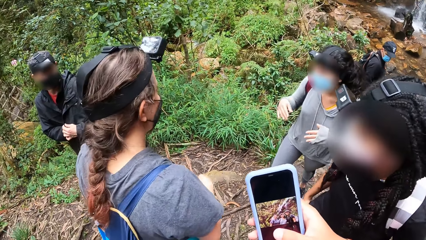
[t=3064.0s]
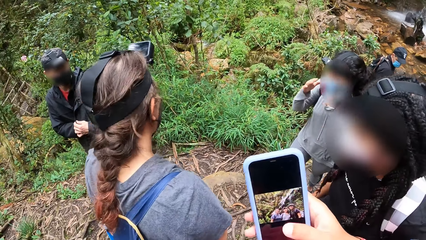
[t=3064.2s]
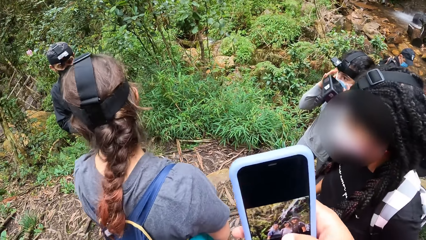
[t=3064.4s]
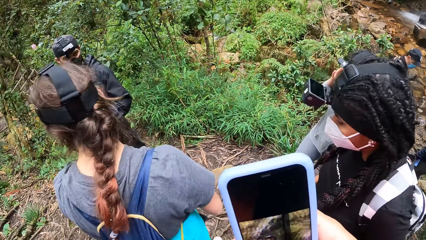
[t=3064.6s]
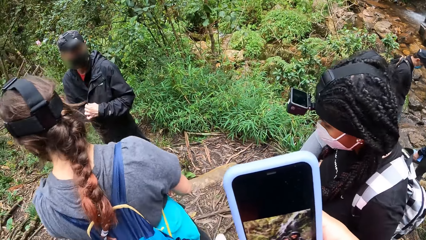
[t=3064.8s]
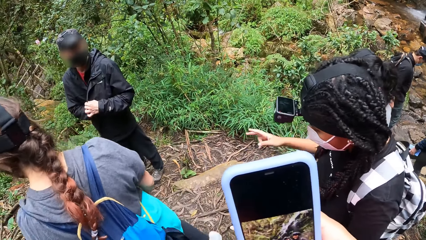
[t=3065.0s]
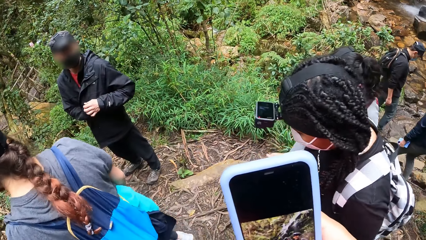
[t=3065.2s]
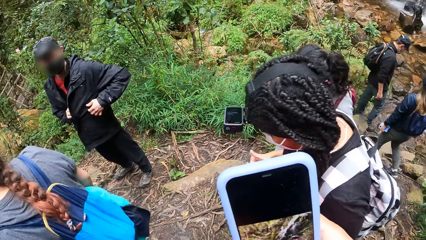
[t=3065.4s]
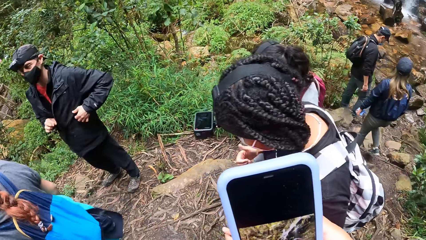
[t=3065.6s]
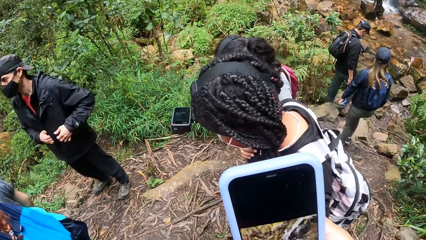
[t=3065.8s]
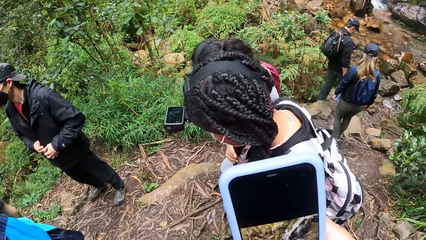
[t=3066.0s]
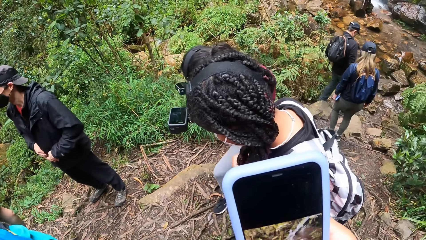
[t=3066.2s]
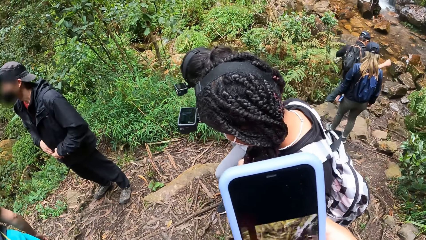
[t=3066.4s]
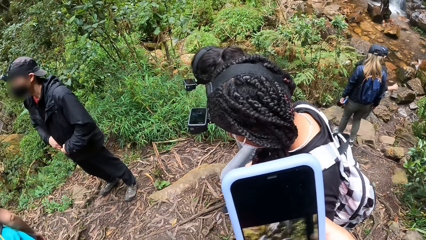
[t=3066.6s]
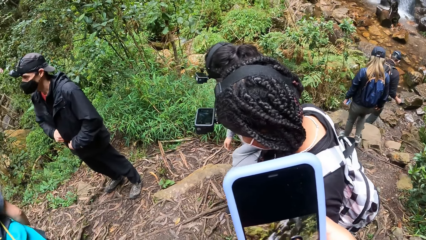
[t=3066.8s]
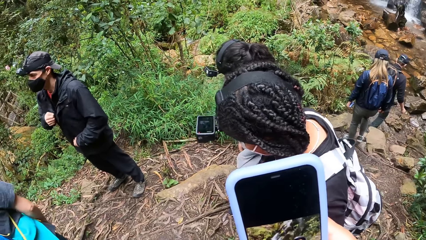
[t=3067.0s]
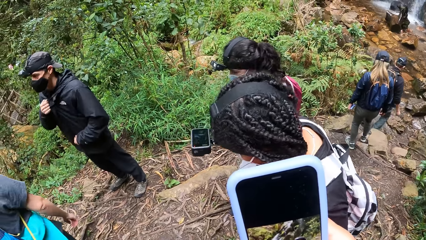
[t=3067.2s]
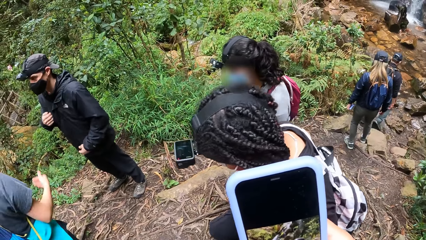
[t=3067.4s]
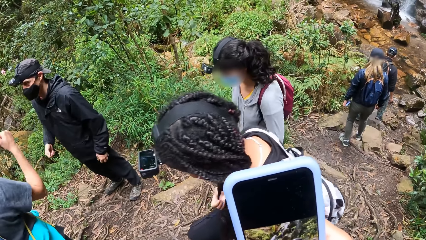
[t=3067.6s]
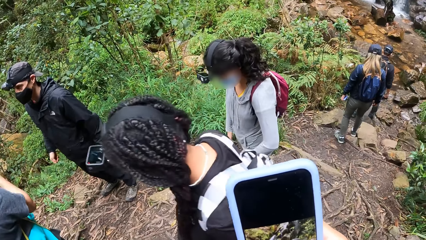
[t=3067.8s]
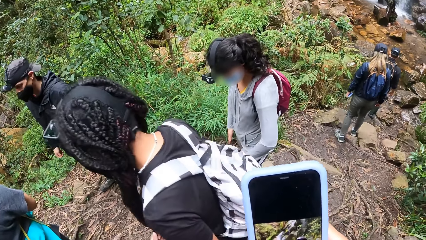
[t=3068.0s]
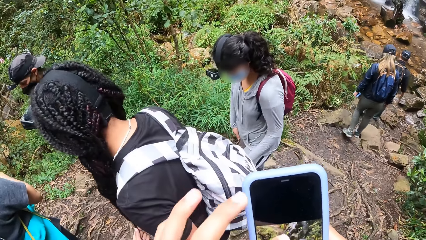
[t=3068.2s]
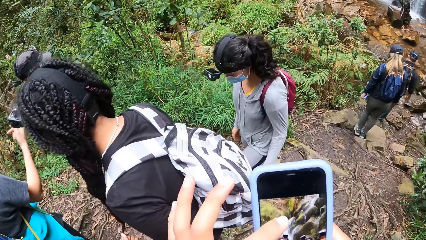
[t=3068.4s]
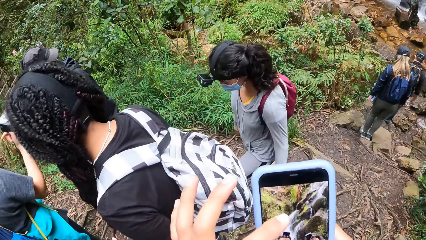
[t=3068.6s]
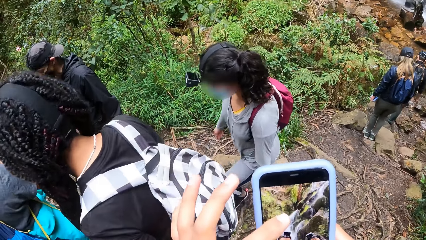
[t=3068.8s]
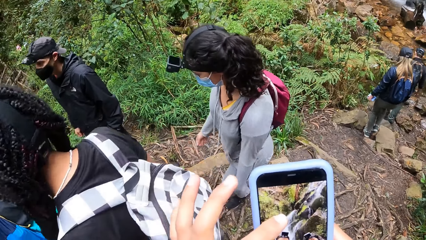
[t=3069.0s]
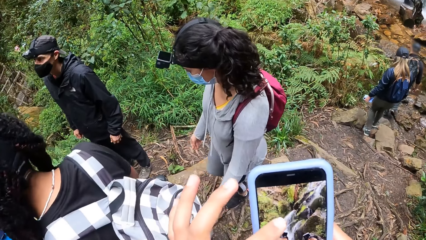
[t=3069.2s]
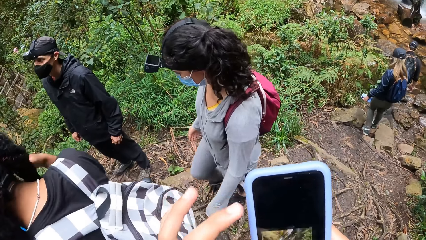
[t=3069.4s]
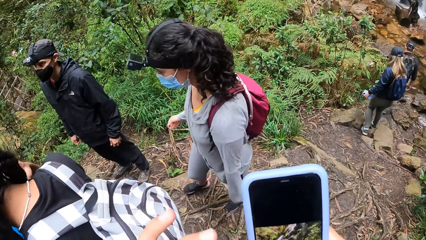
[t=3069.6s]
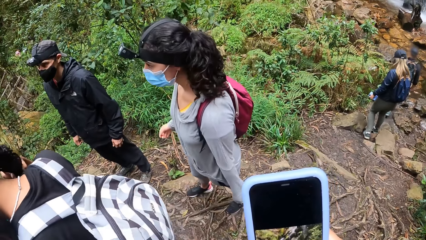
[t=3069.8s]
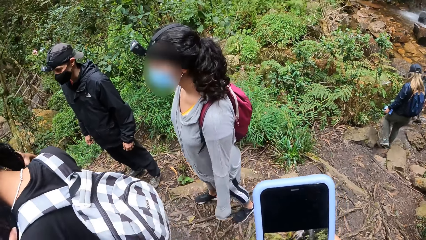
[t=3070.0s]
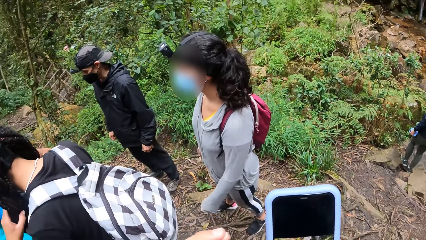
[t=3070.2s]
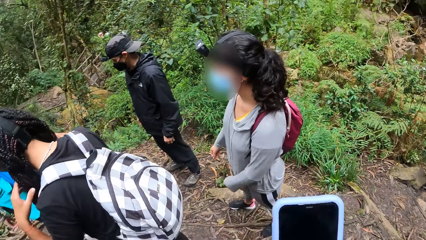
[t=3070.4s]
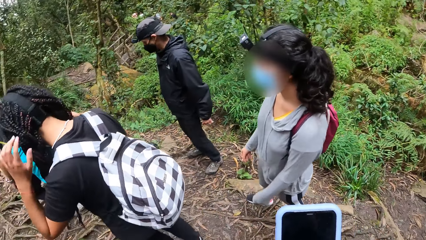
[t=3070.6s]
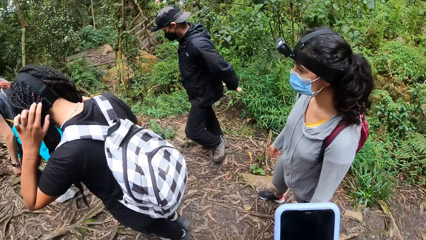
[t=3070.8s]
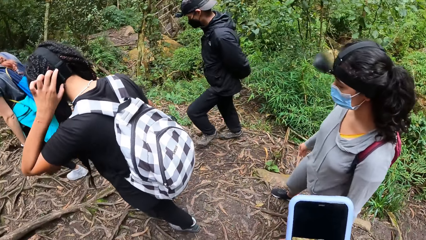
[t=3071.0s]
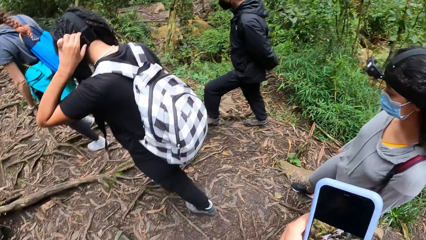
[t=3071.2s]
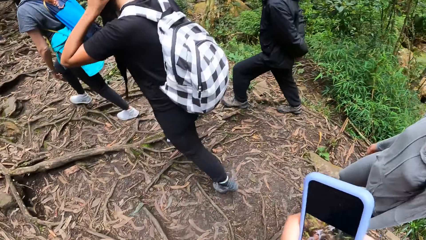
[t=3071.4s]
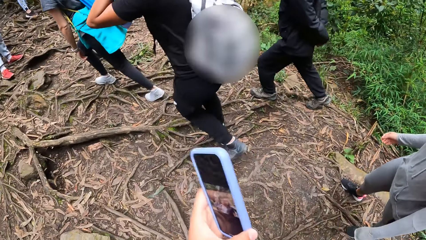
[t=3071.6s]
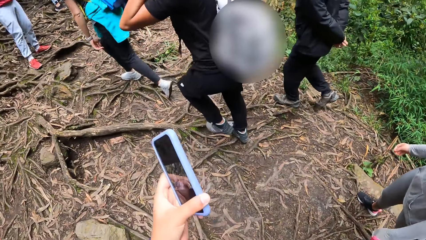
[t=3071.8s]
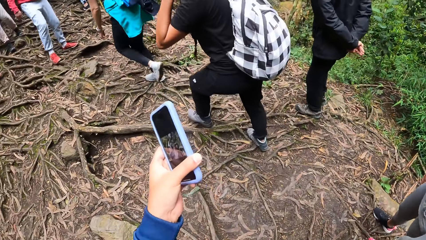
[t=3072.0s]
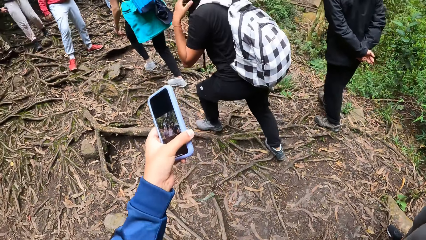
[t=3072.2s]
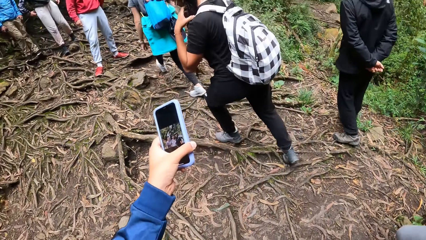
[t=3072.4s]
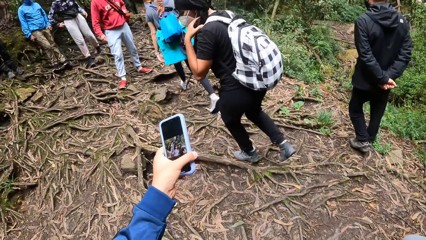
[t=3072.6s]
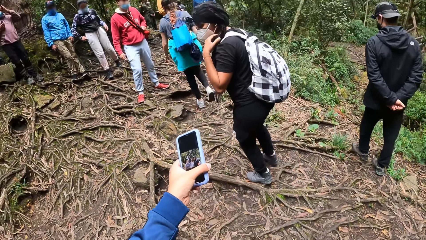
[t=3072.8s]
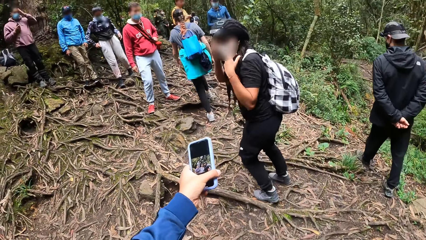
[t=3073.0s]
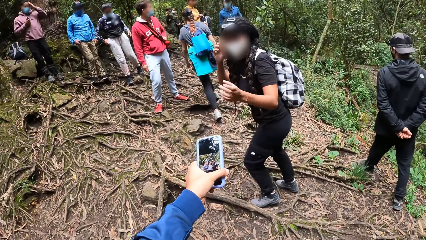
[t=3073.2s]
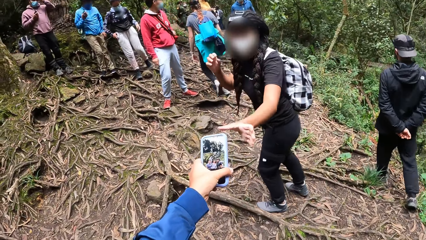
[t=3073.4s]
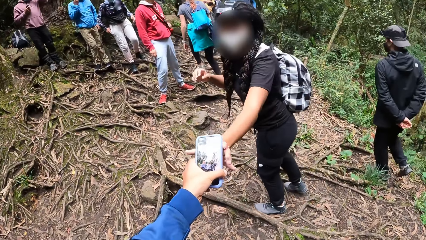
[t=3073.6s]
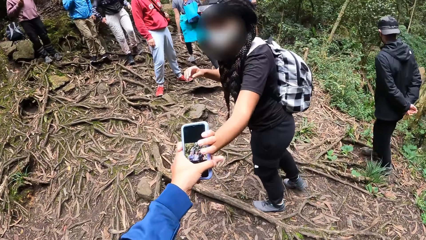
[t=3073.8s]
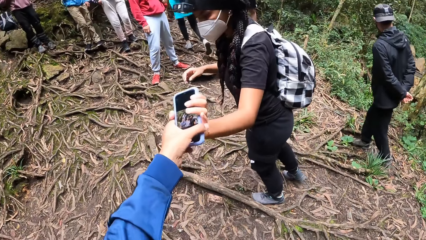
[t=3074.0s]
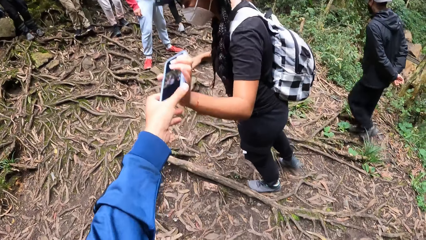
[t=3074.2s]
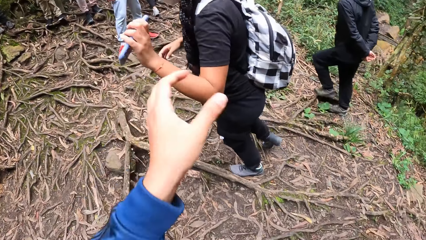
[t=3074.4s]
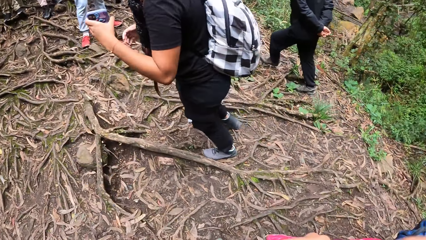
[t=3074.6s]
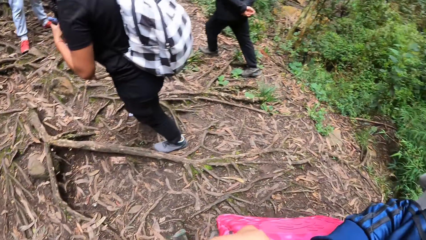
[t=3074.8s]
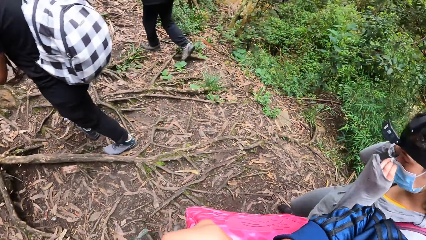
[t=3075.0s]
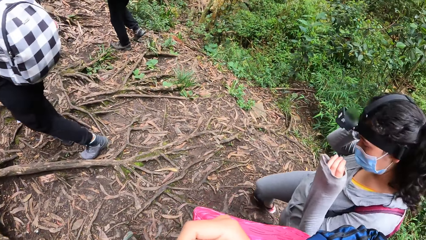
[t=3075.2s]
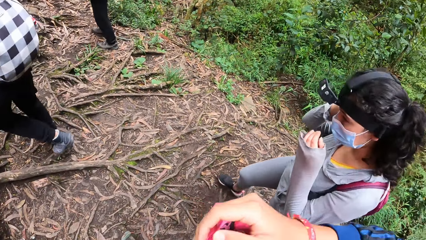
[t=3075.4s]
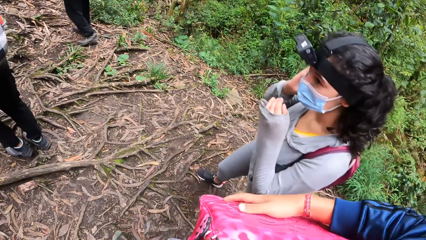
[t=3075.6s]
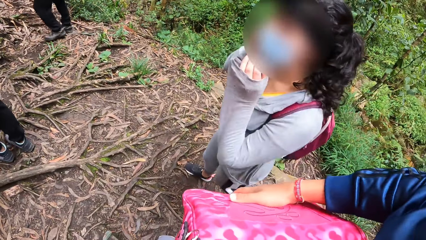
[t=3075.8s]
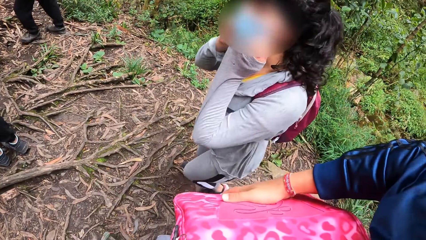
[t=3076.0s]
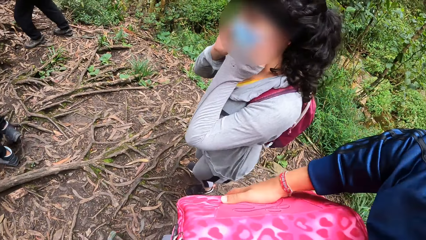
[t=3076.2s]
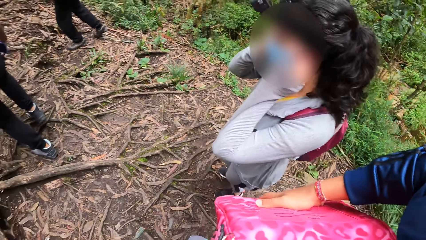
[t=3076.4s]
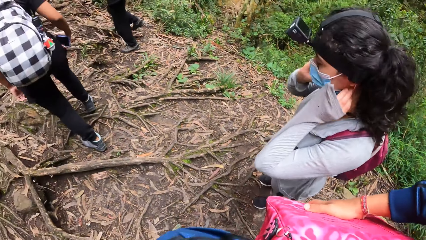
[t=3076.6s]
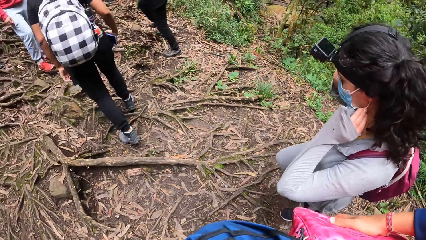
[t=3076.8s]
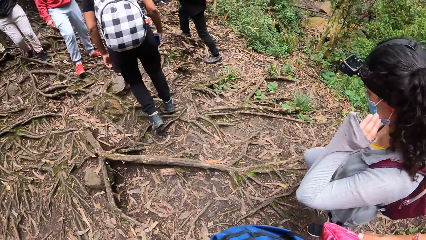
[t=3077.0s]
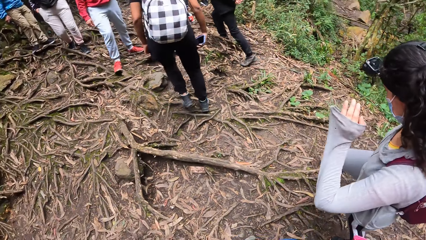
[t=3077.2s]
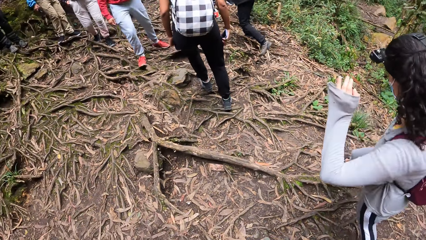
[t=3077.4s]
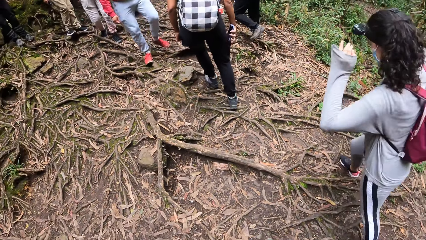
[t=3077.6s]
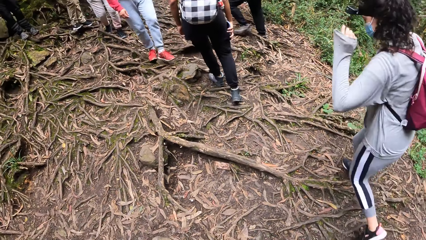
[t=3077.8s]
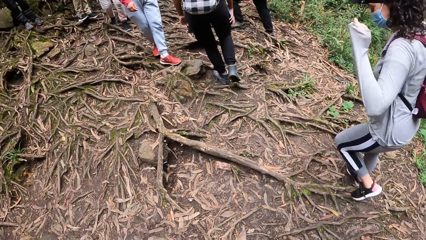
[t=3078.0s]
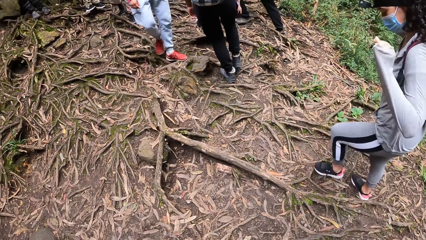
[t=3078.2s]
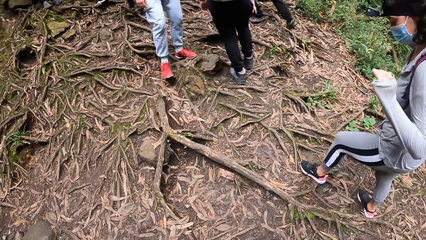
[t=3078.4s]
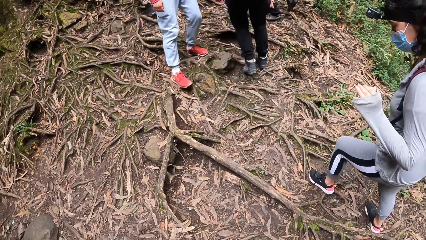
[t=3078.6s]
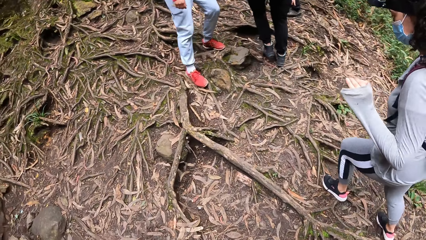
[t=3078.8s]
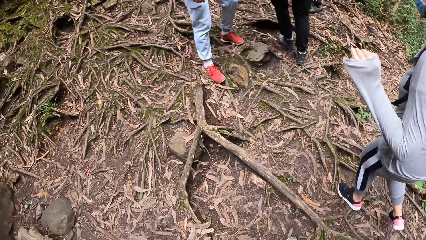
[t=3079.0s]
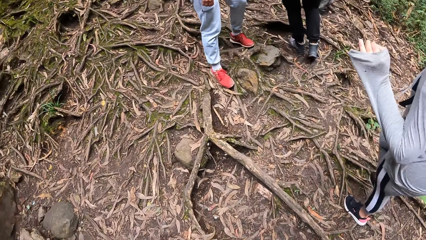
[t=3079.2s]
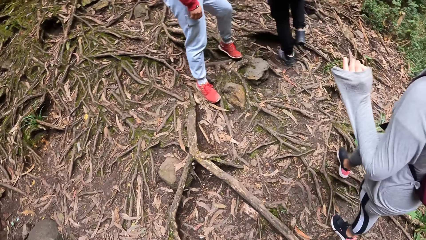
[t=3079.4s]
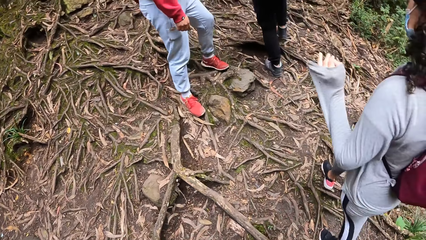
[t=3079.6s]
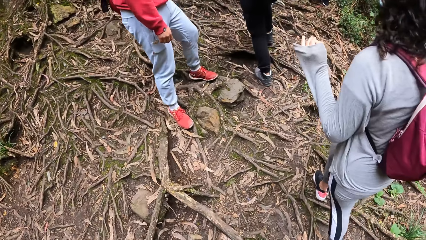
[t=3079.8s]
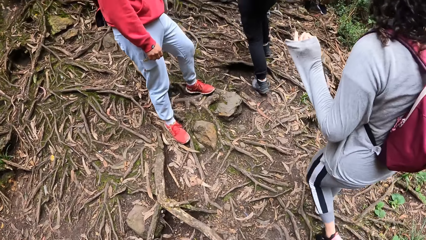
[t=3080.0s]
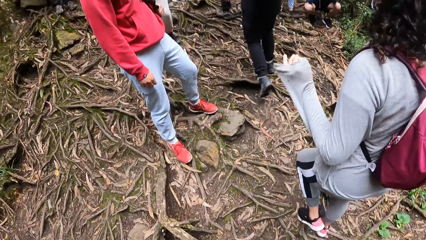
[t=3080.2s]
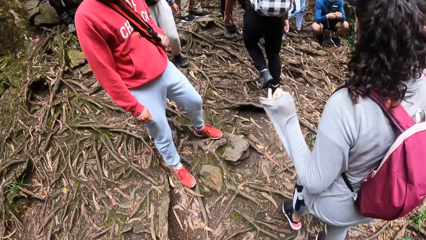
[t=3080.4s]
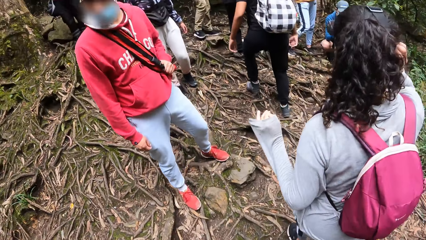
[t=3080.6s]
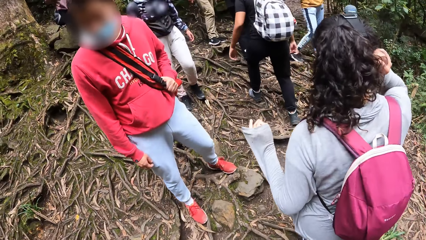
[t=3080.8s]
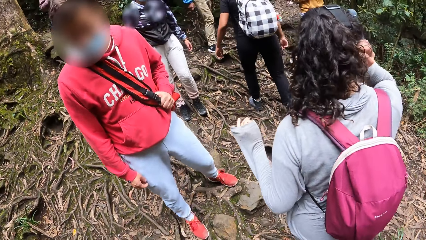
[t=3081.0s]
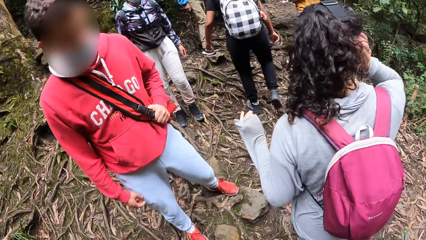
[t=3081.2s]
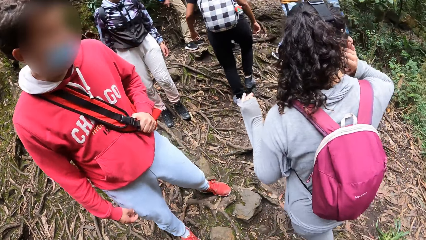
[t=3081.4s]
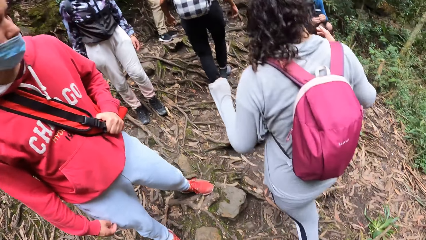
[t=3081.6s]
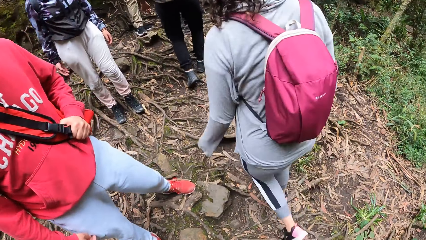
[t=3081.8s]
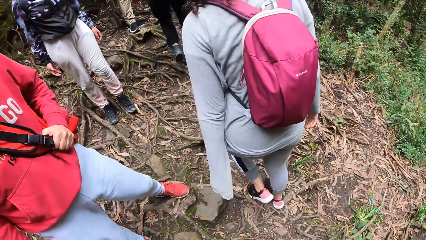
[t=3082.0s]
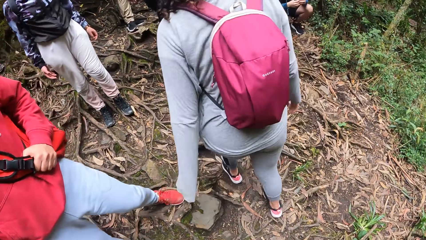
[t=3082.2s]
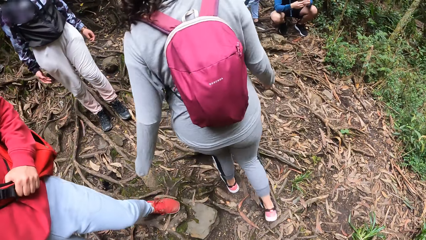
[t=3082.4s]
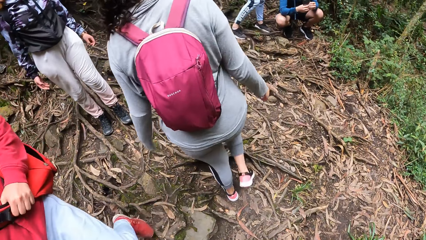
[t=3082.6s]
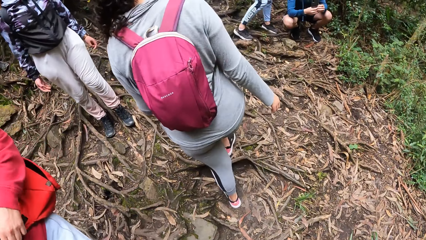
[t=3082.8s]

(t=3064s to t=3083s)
A woman raises both hands to her head. Another woman holds braids with a hand. The camera wearer taps on the phone screen with his left hand. He passes the phone to his left hand. A woman scratches her hair with her left hand. The camera wearer passes the phone in his left hand to the woman. He holds a bag. He walks up a hill. A woman walks in front of the camera wearer. The camera wearer walks behind the woman.
